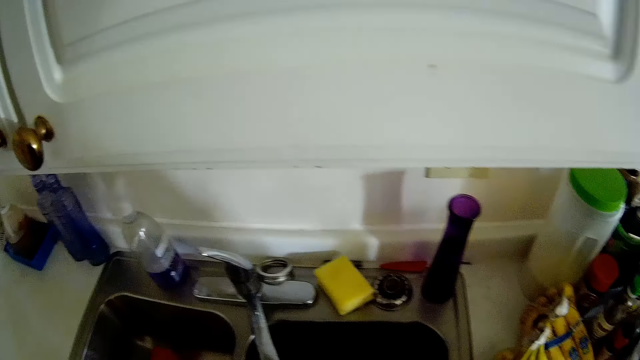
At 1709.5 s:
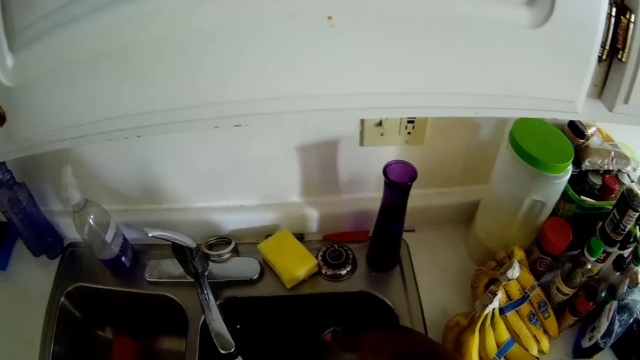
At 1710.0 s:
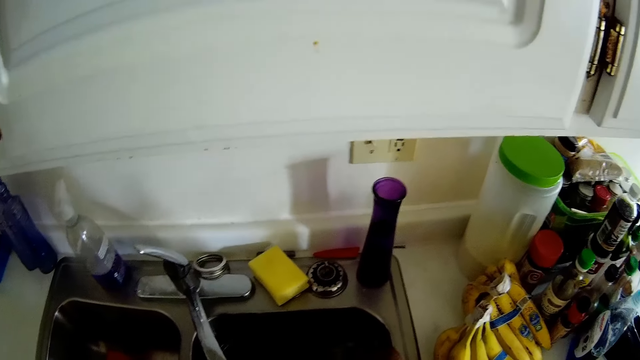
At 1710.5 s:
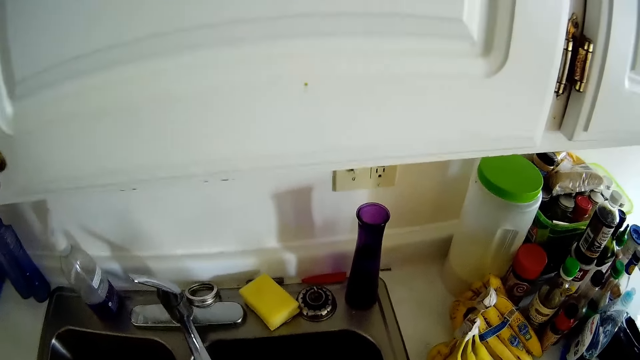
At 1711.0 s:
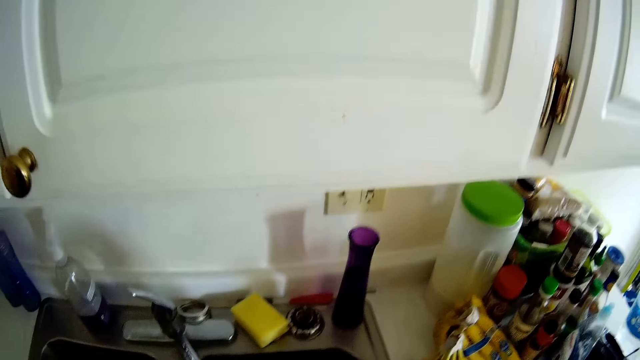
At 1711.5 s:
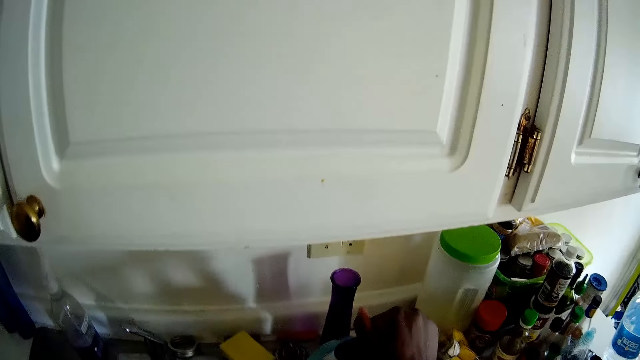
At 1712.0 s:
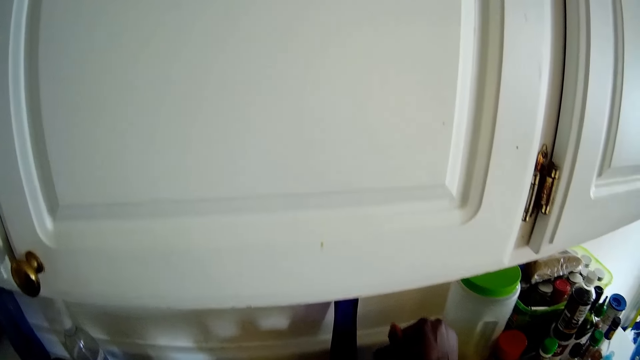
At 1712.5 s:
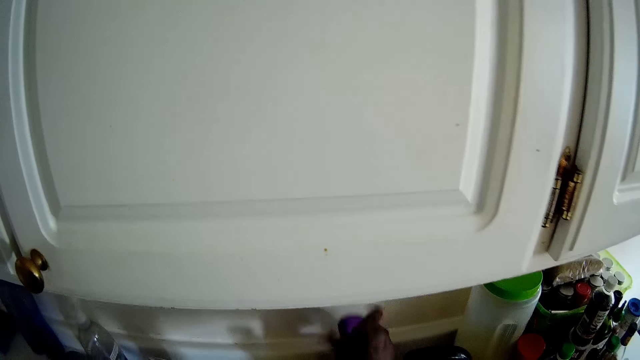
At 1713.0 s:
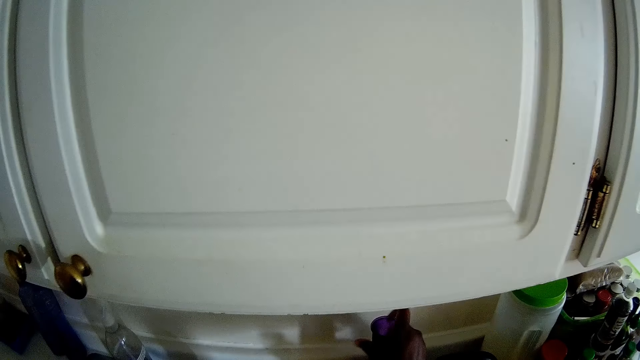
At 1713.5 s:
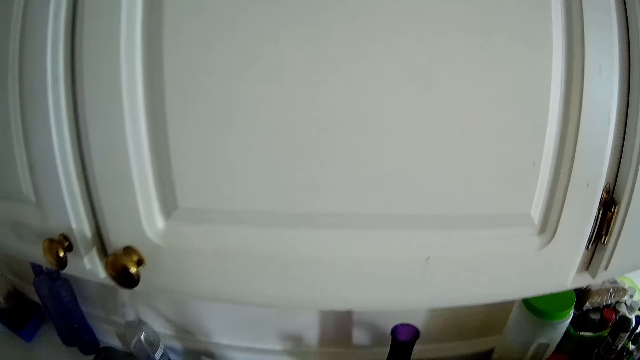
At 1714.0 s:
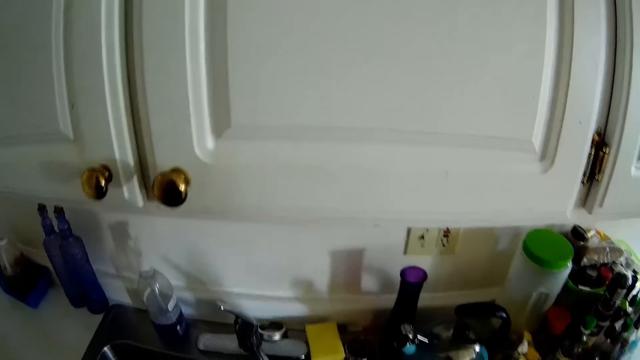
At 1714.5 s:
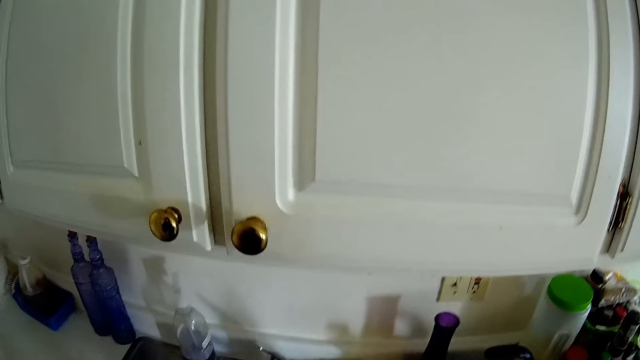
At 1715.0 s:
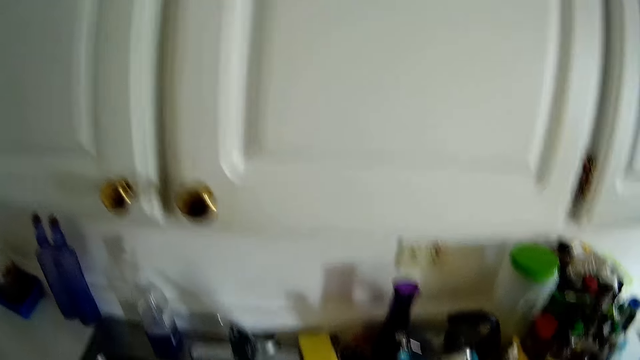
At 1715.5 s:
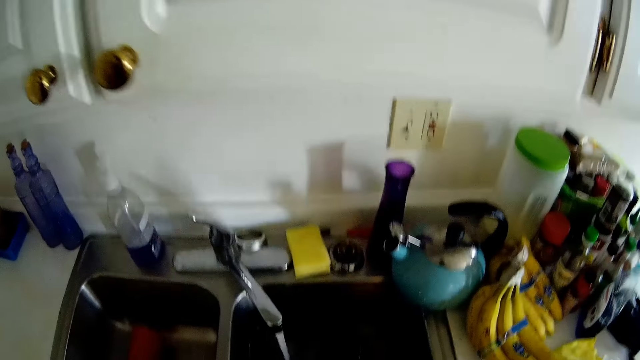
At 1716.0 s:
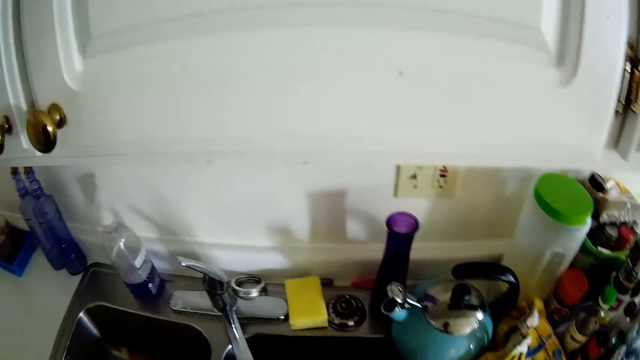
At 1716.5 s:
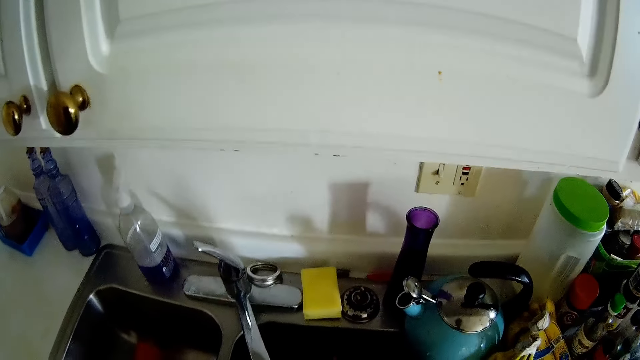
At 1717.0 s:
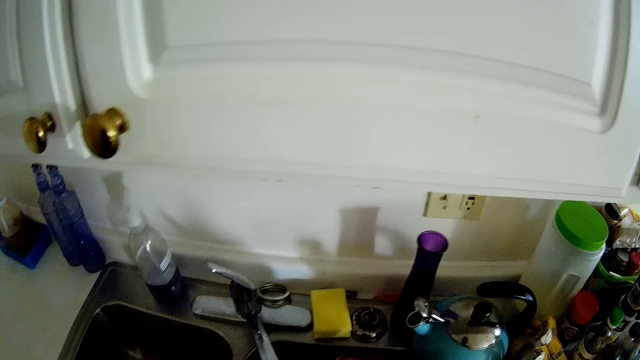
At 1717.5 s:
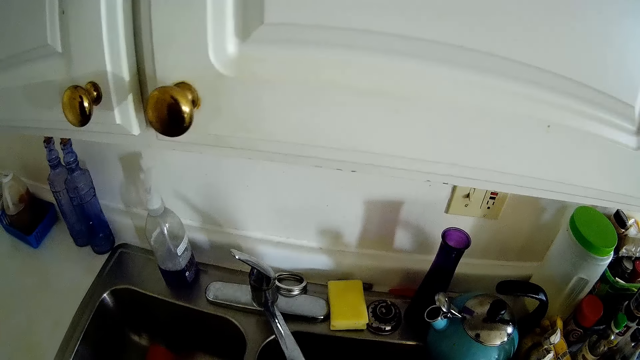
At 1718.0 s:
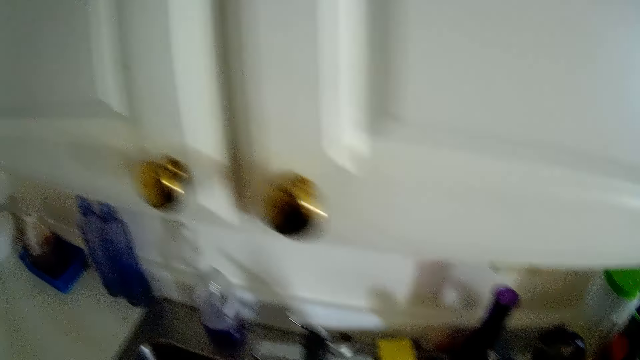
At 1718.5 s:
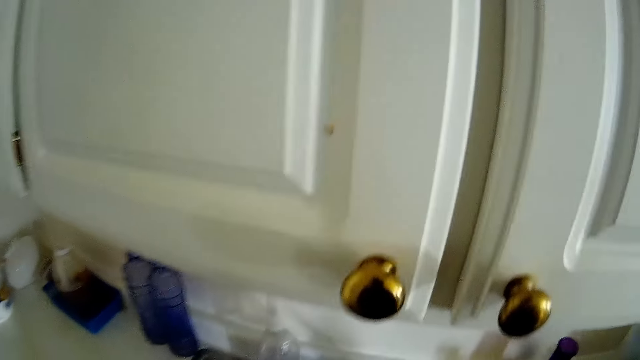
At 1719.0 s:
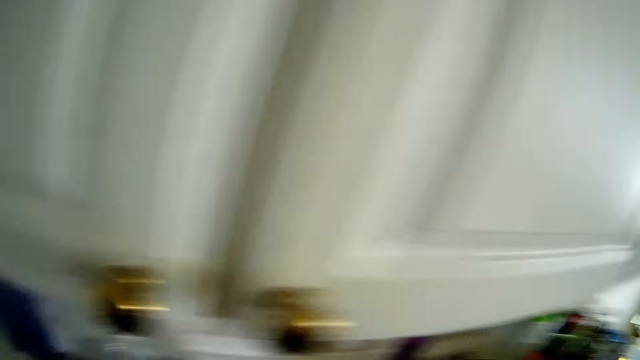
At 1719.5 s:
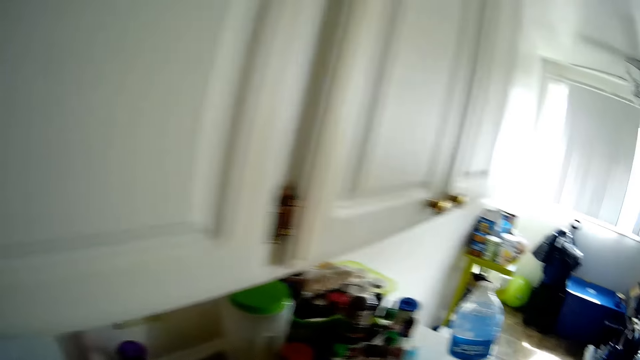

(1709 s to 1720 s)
The camera wearer washes the utensils in the sink. She drops a kettle on the kitchen counter with her right hand. She positions a bottle on the kitchen counter with her right hand. She adjusts the camera on the head. She washes the utensils in the sink.

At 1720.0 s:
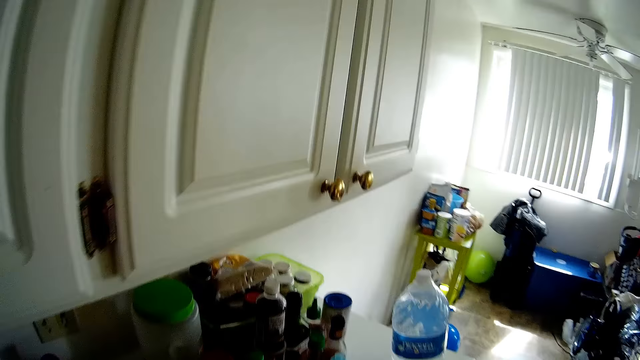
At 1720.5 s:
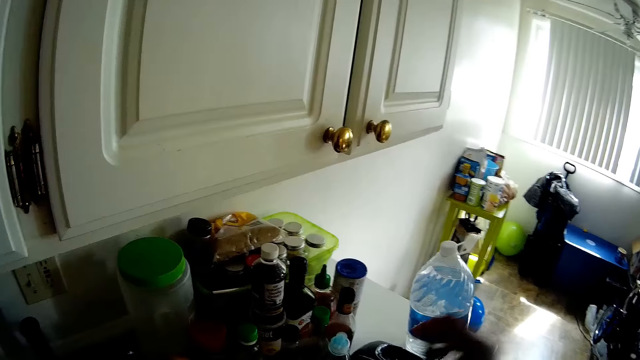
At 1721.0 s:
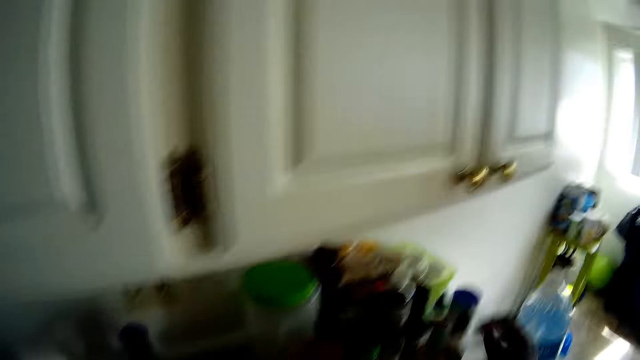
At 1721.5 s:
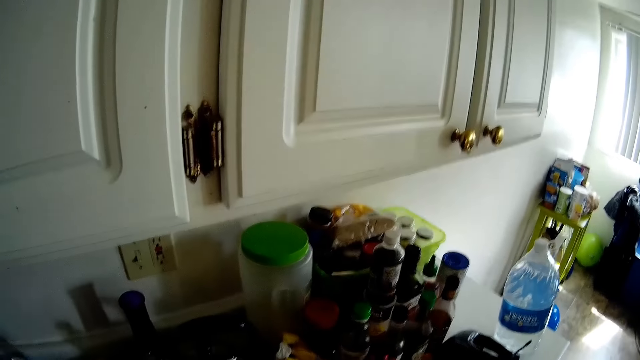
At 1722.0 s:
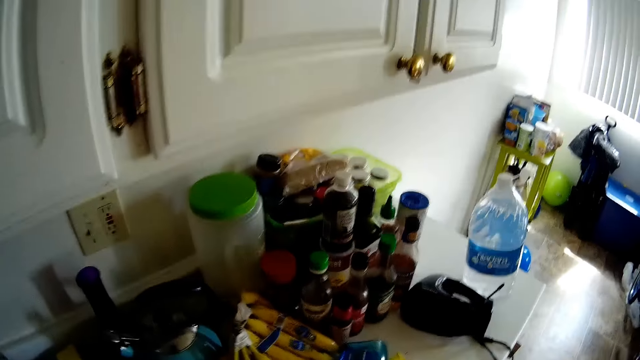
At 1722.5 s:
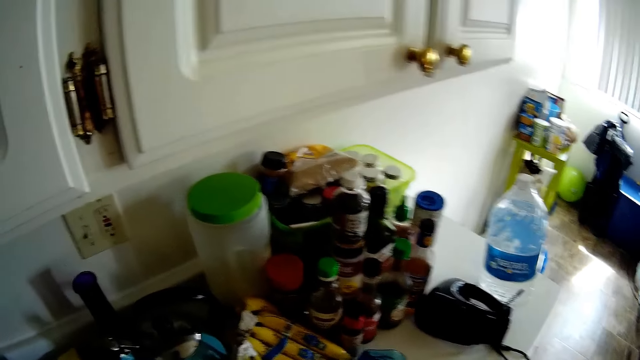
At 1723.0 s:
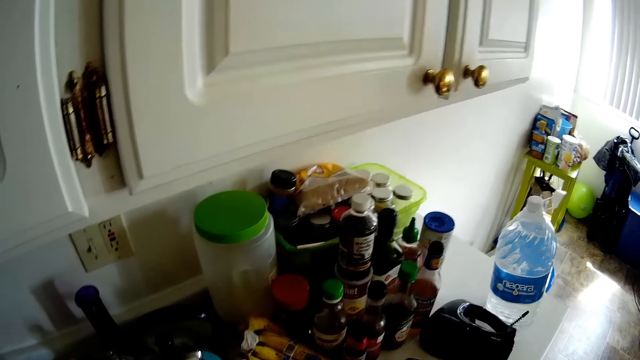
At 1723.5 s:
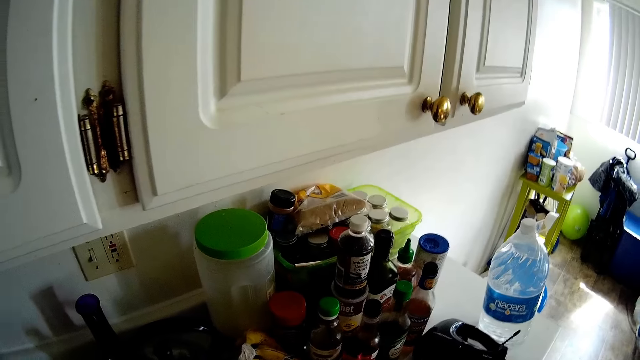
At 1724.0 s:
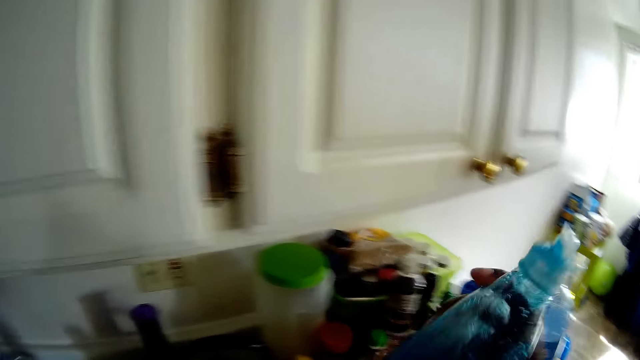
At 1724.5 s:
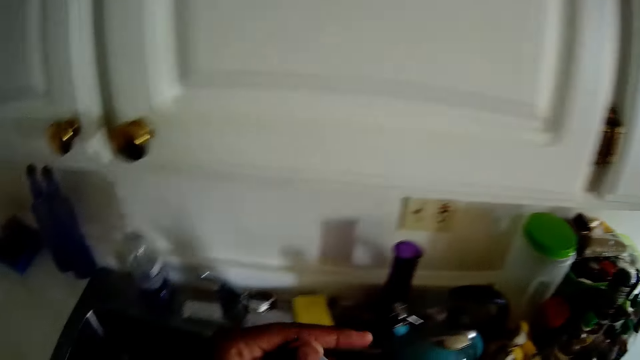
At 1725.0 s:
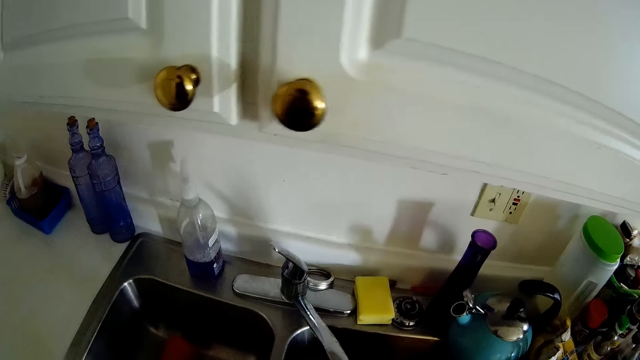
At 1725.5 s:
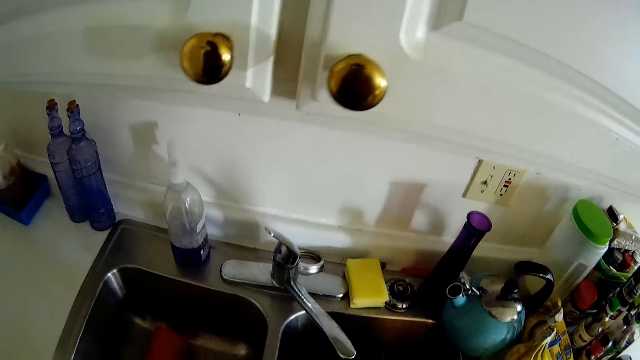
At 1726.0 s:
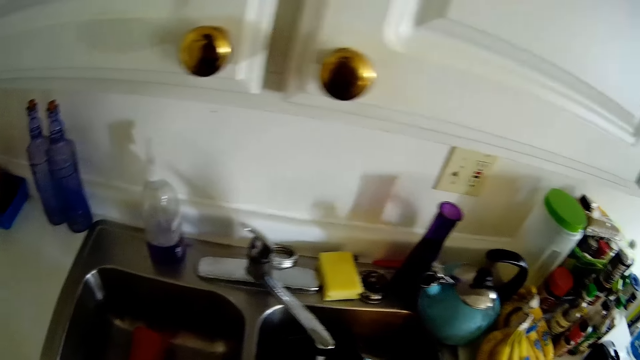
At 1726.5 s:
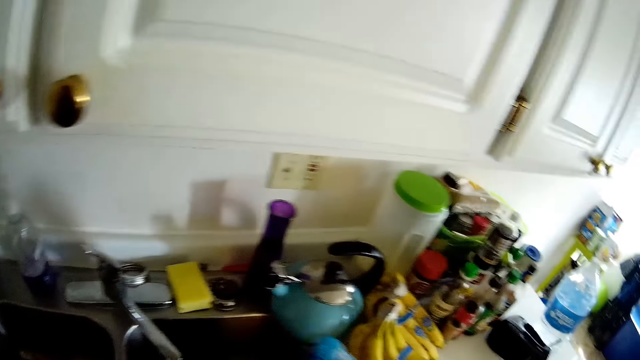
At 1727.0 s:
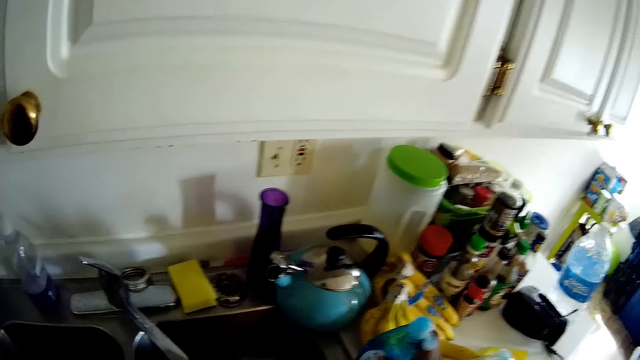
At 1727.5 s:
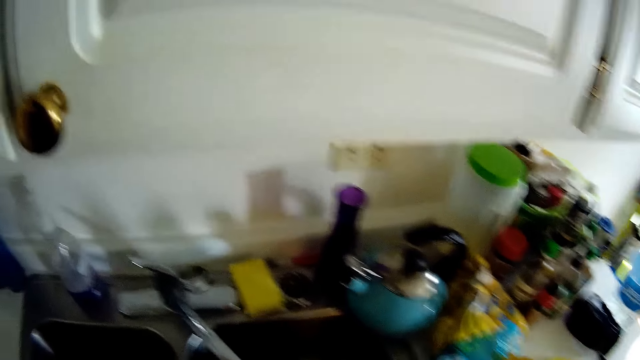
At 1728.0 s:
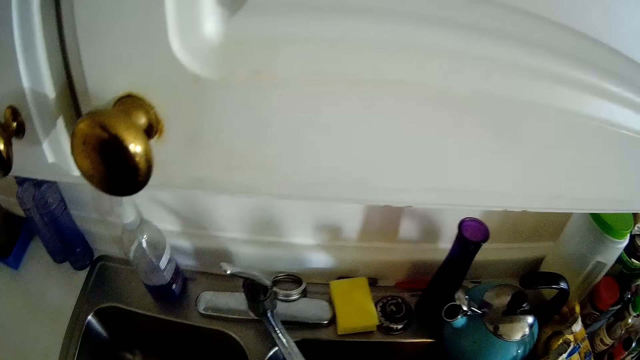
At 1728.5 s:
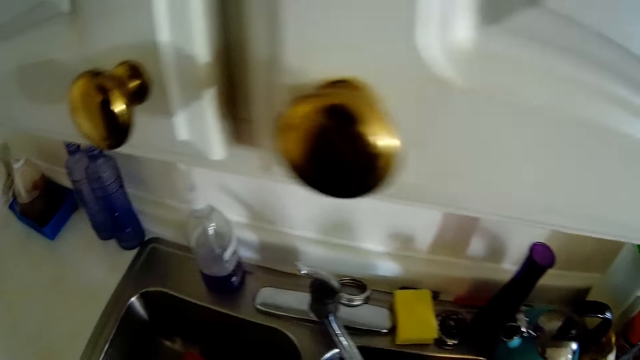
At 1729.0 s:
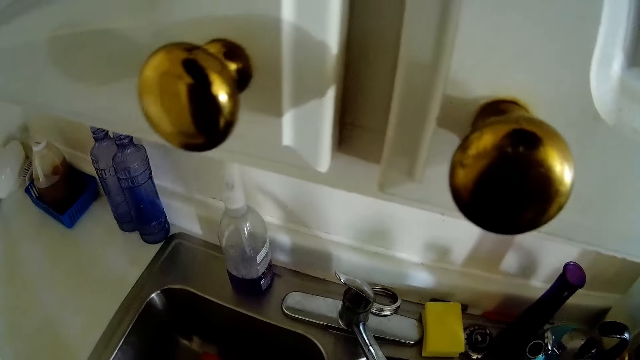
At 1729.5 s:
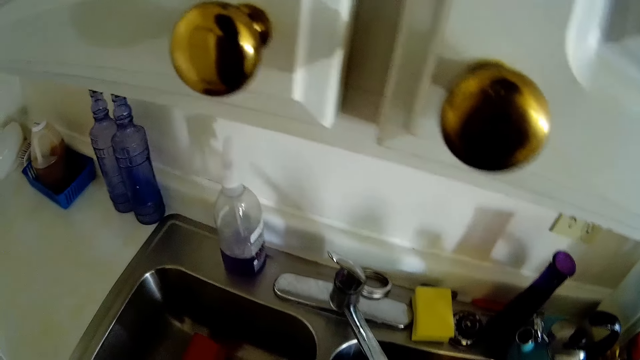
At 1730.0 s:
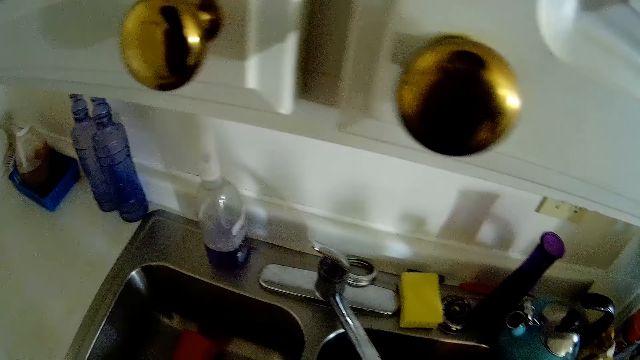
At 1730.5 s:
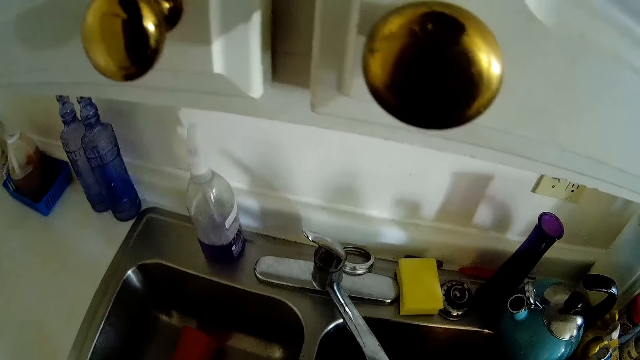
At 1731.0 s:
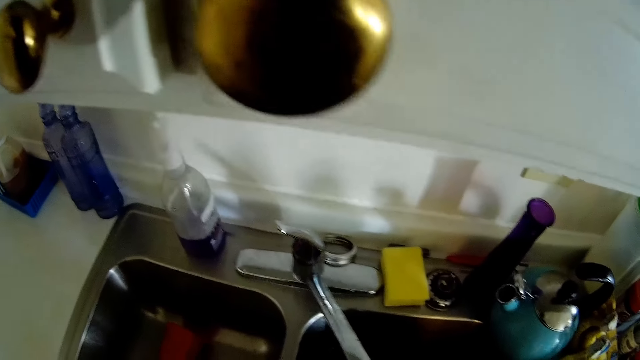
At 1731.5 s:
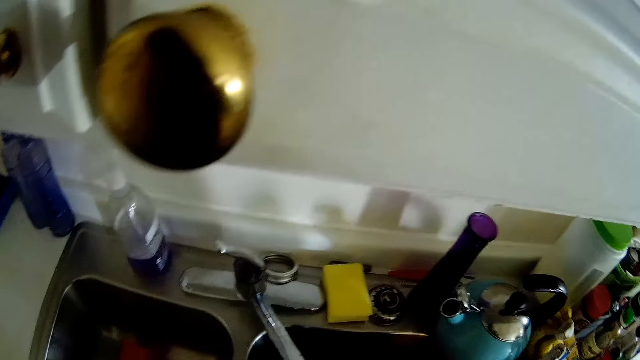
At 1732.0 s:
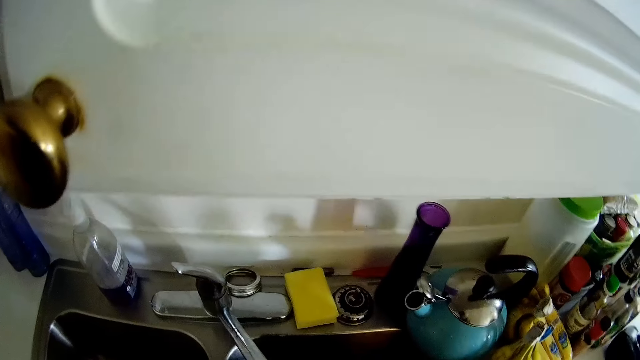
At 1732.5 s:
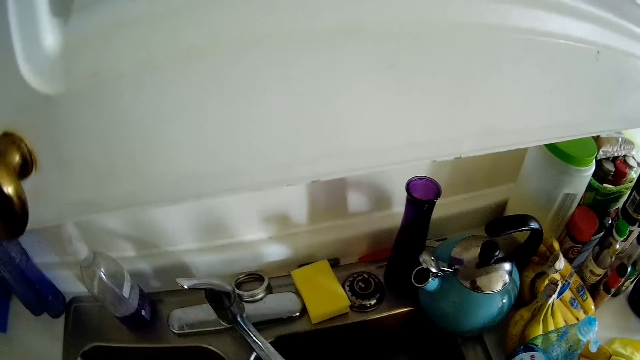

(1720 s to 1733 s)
The camera wearer sings in the room. She washes the utensils. She picks the bottle of soap from the kitchen counter with her right hand. She puts soap on the utensils. She drops the bottle of soap on the kitchen top with her right hand. She washes the utensils in the sink.
